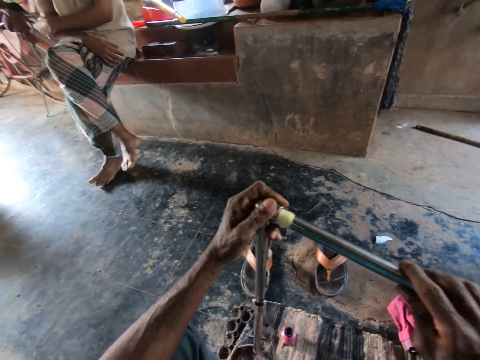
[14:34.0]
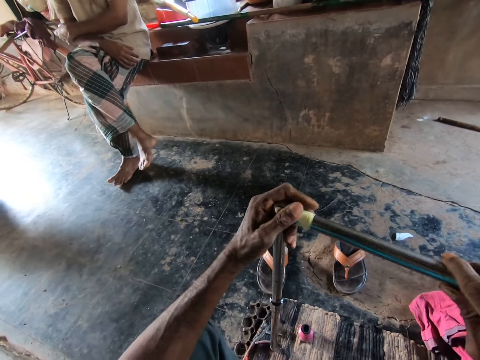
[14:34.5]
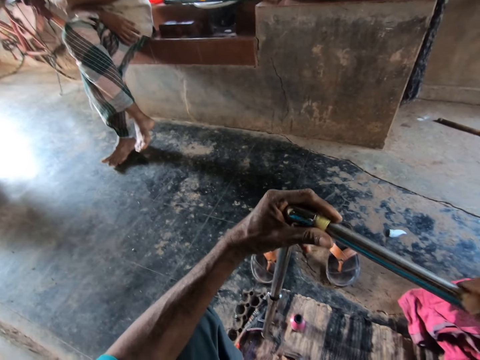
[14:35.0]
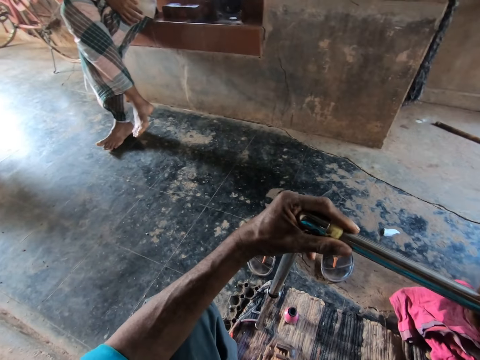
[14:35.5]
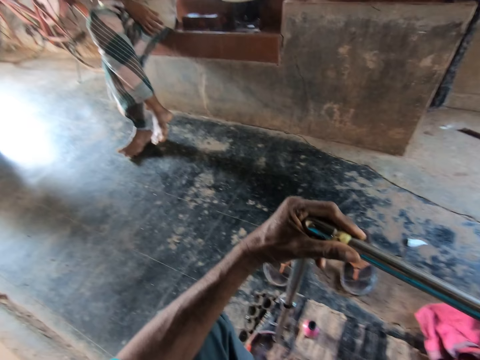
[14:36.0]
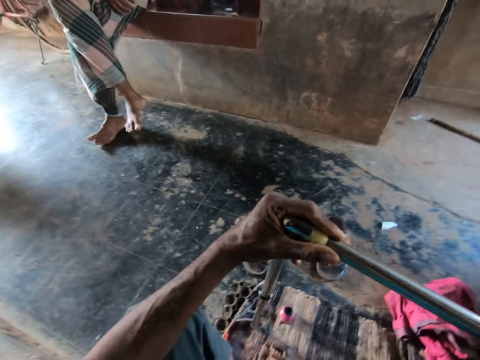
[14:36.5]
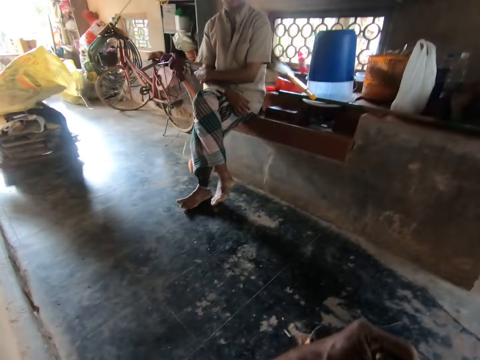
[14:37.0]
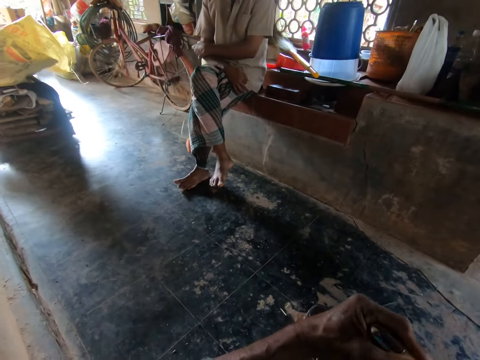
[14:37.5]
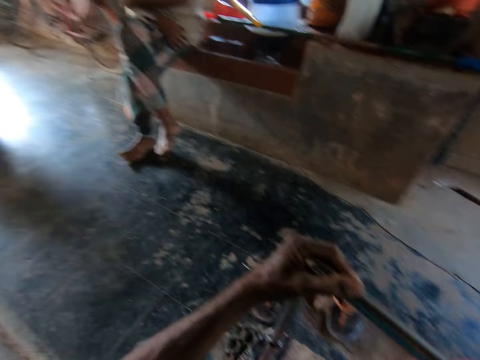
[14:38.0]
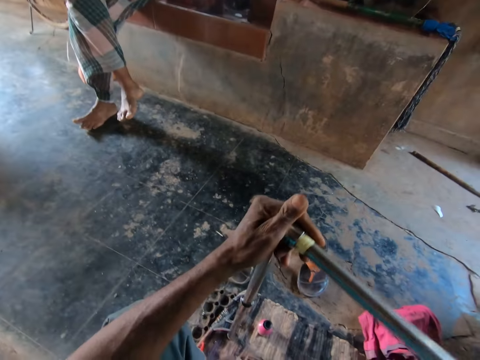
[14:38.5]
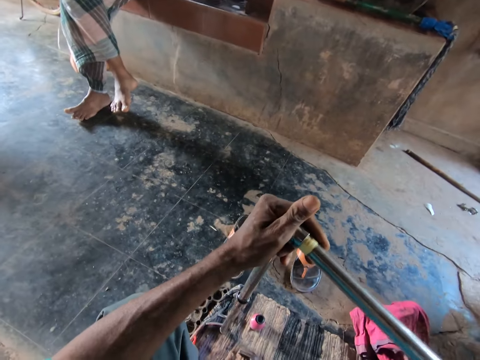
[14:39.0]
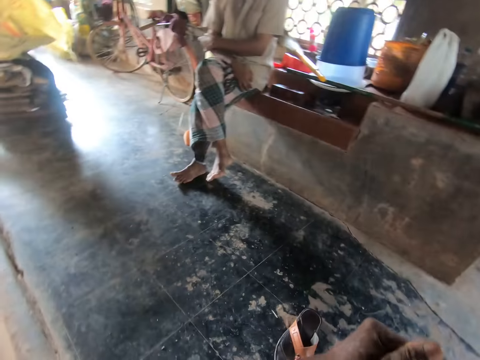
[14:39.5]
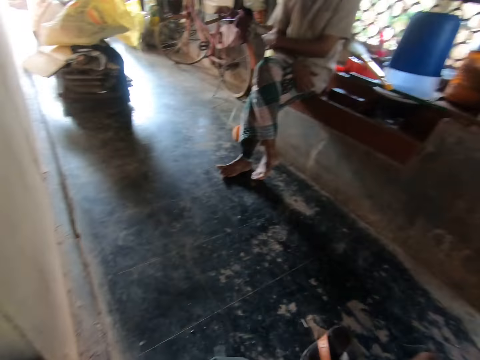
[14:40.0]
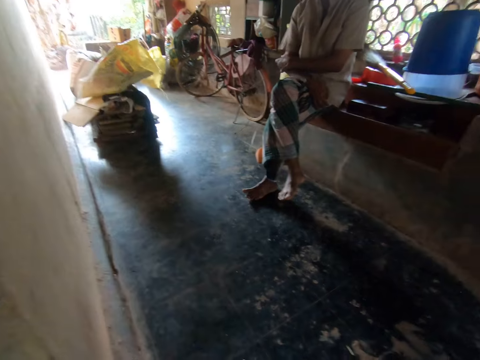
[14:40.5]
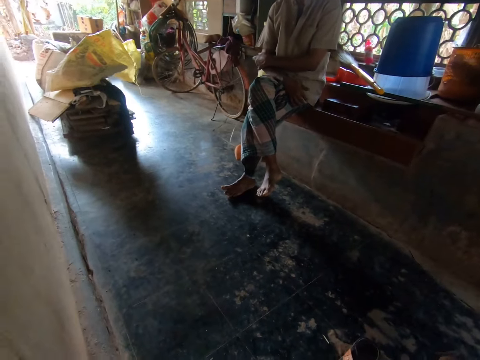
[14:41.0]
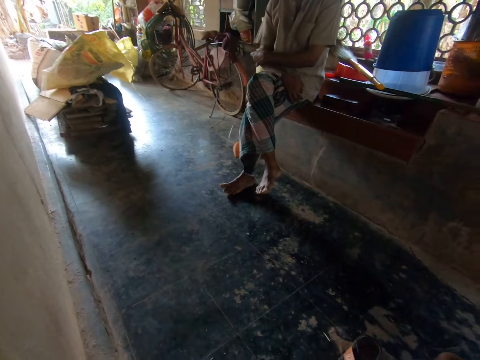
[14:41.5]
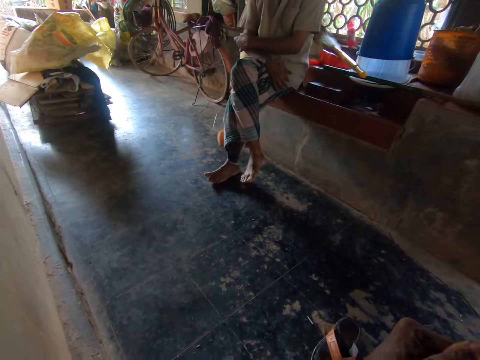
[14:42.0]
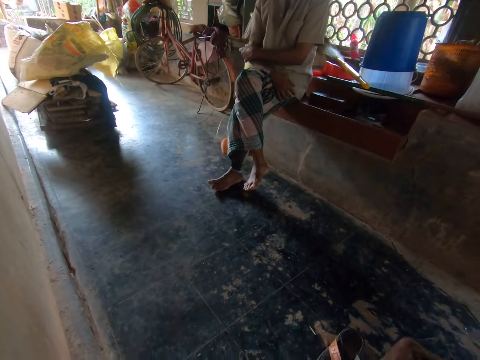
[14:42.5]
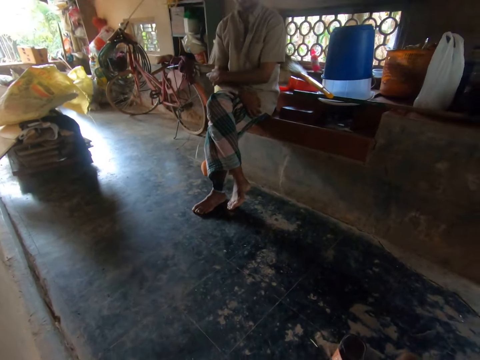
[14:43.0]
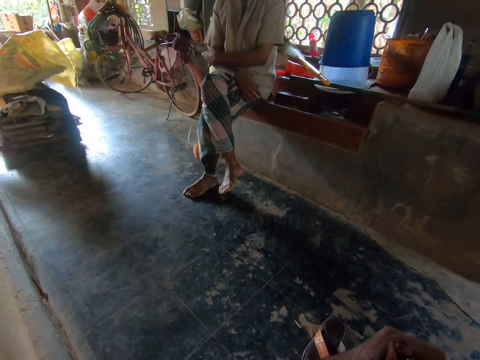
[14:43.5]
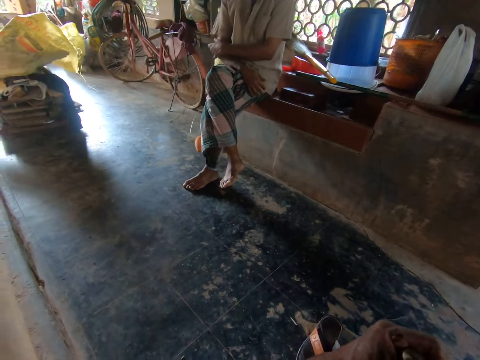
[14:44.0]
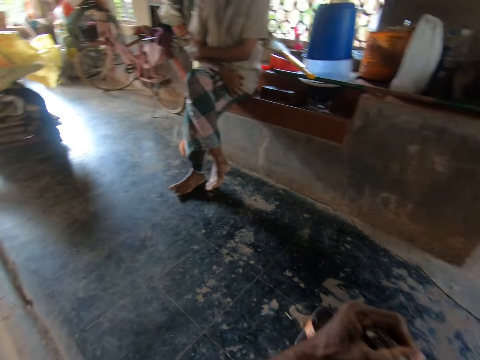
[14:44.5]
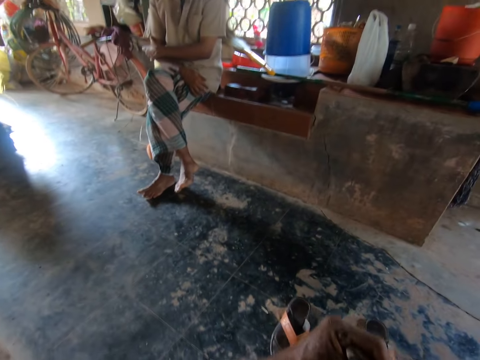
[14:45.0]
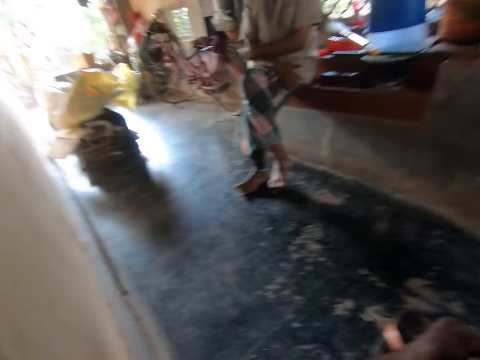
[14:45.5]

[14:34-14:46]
The camera wearer inserts the steel pipe in his right hand into the elbow joint of the steel pipe in his left hand with both hands.

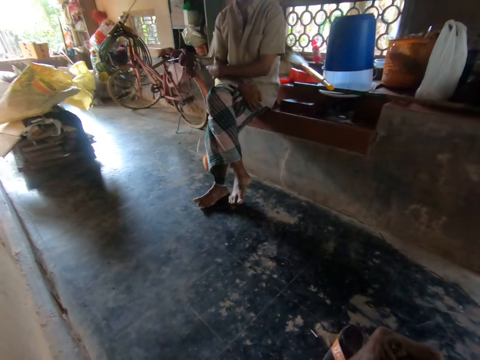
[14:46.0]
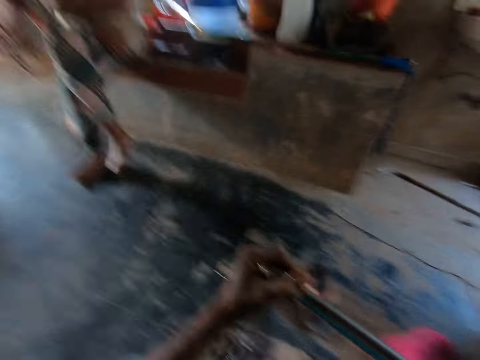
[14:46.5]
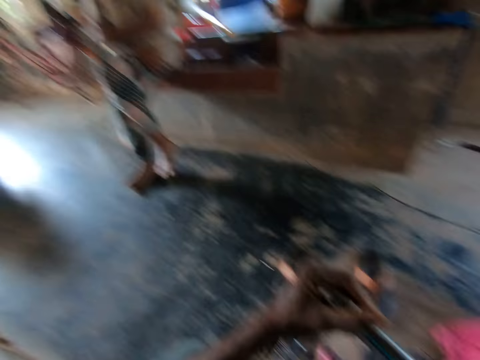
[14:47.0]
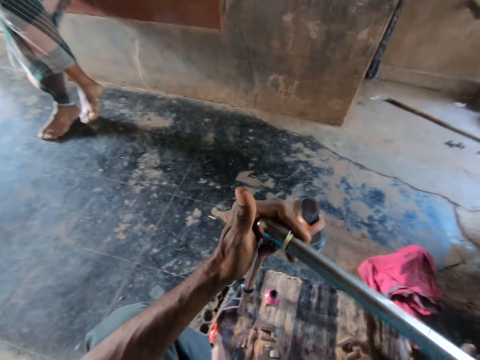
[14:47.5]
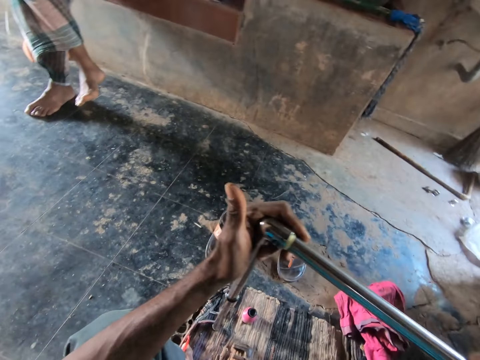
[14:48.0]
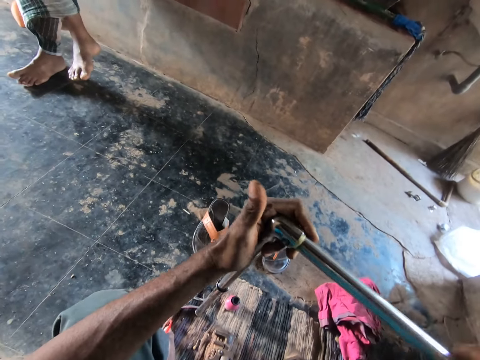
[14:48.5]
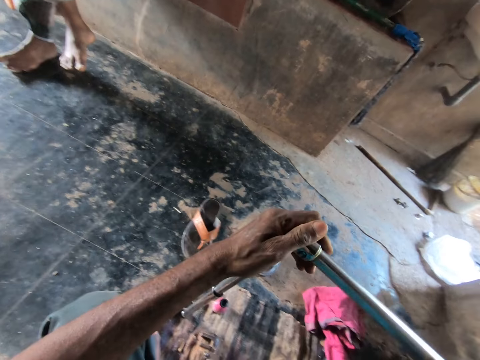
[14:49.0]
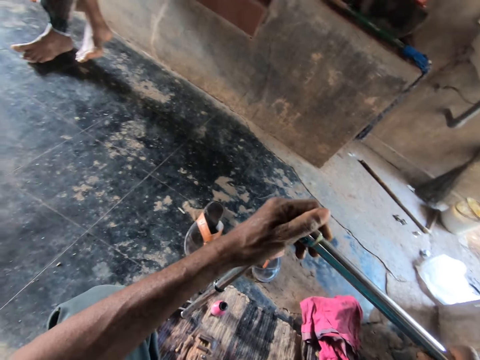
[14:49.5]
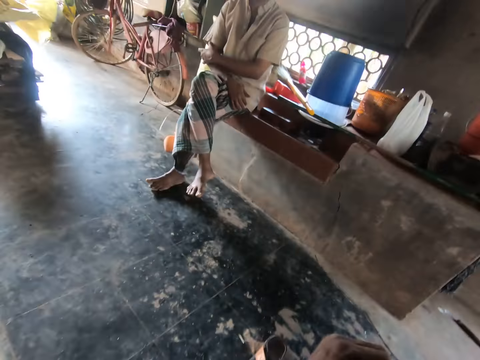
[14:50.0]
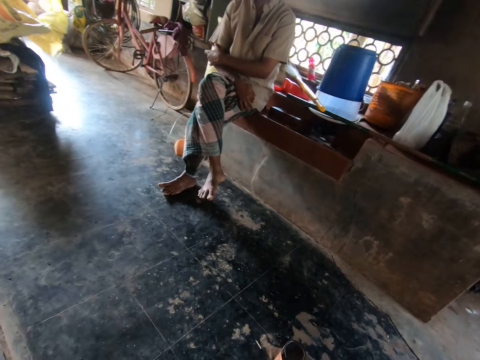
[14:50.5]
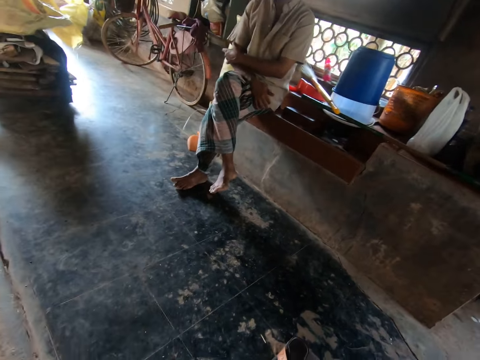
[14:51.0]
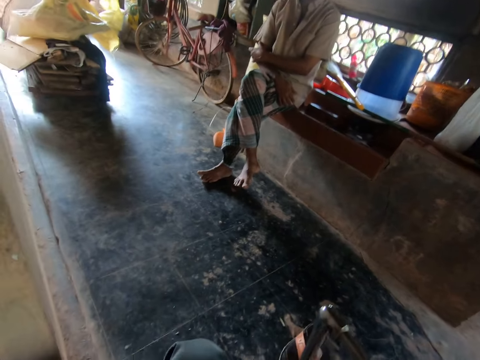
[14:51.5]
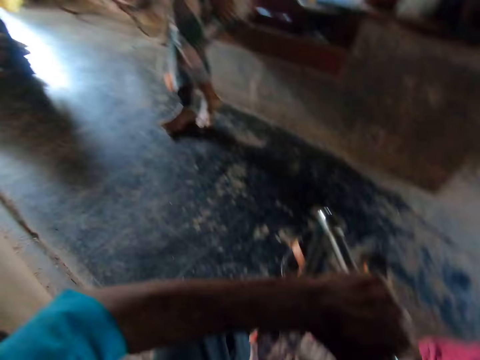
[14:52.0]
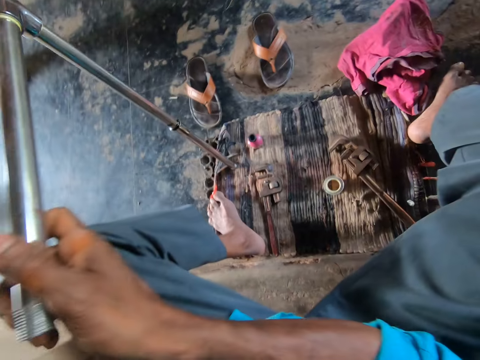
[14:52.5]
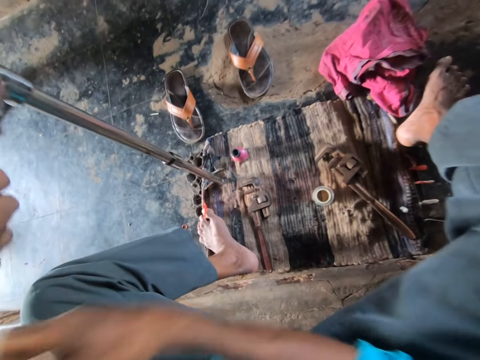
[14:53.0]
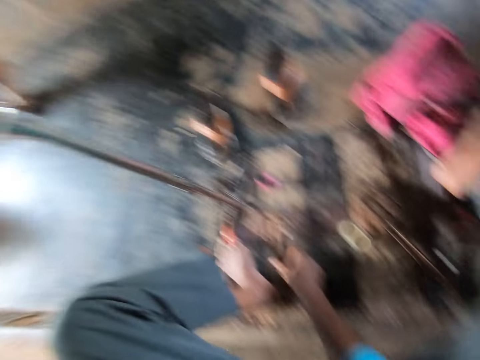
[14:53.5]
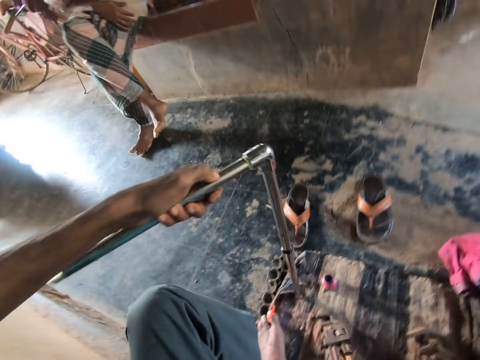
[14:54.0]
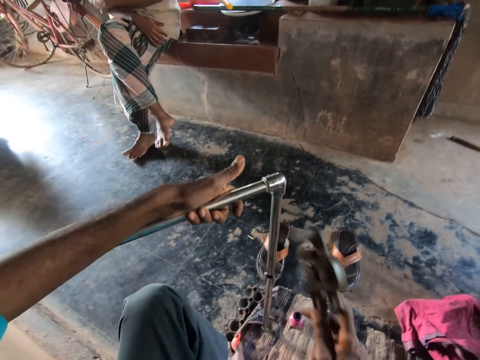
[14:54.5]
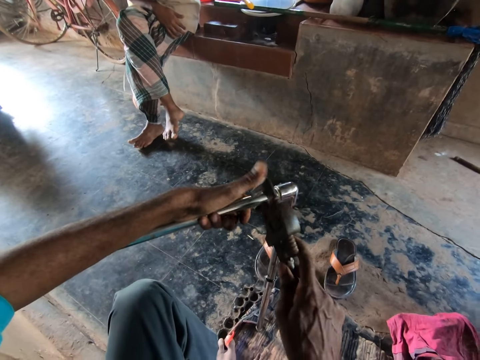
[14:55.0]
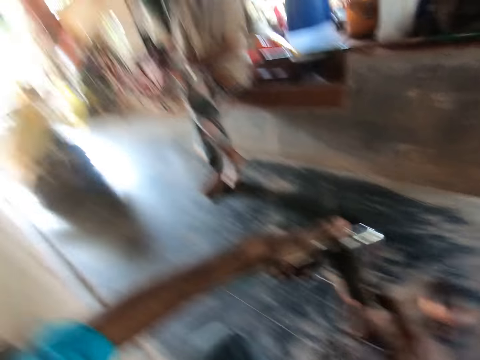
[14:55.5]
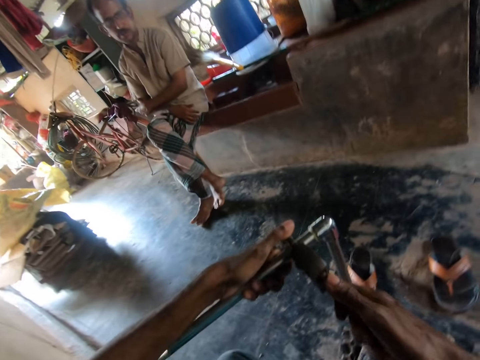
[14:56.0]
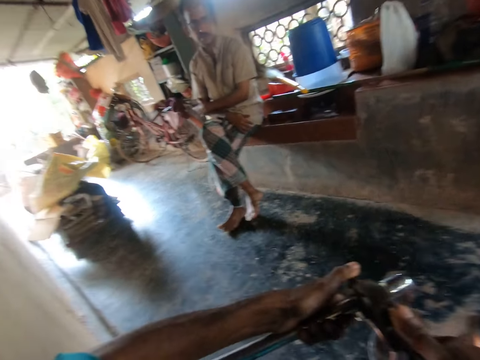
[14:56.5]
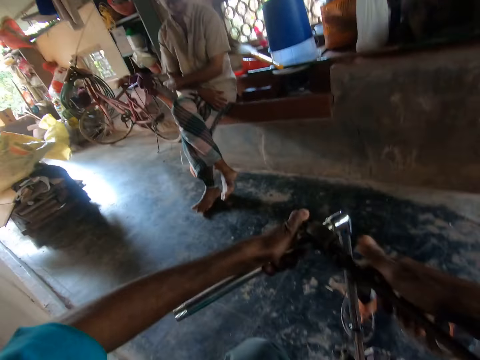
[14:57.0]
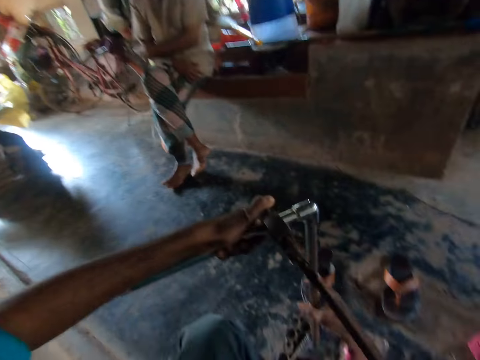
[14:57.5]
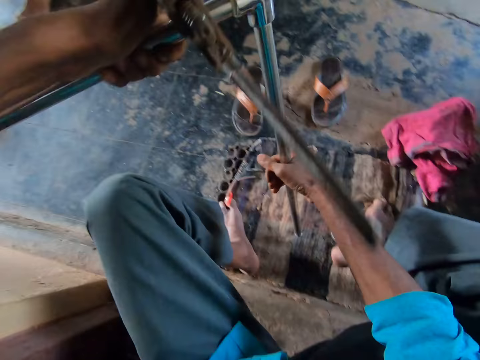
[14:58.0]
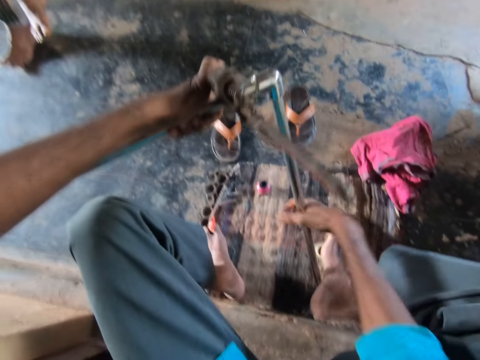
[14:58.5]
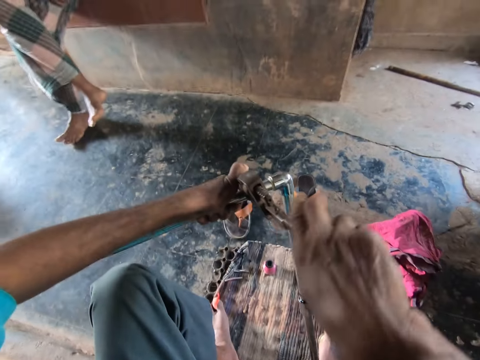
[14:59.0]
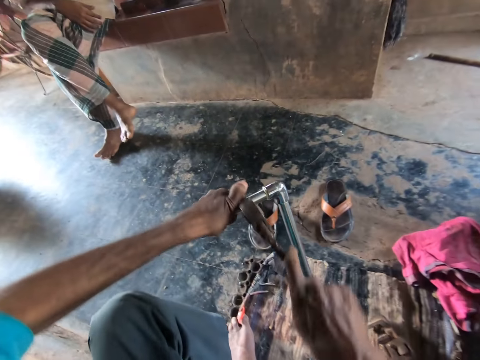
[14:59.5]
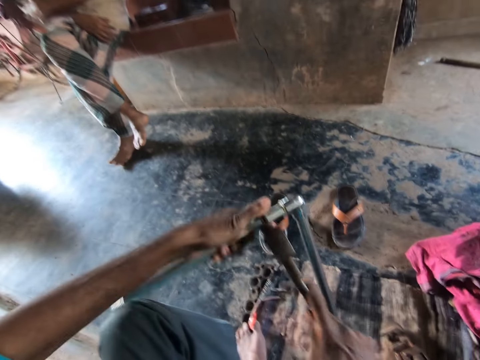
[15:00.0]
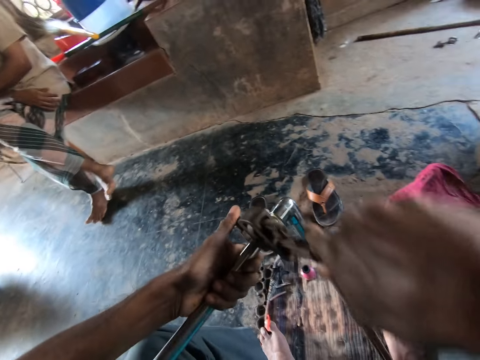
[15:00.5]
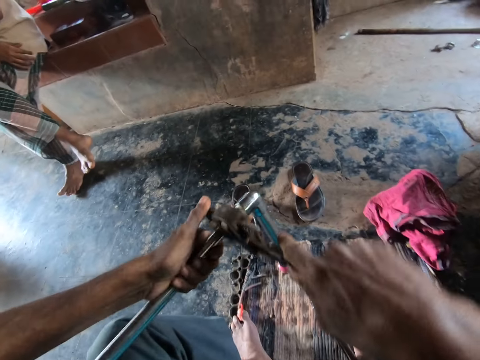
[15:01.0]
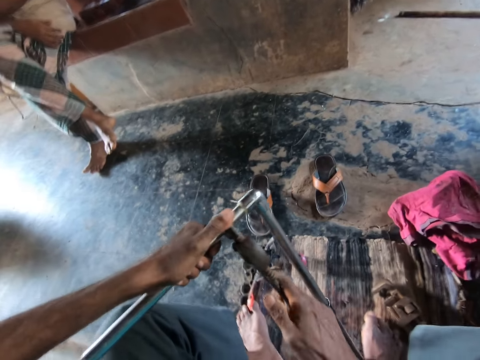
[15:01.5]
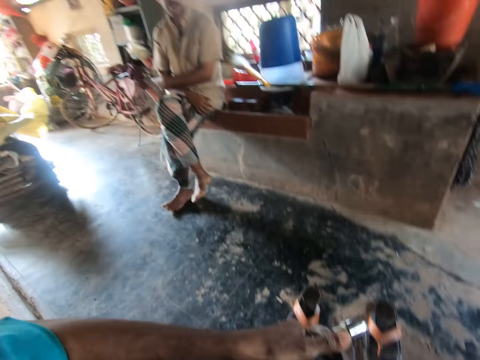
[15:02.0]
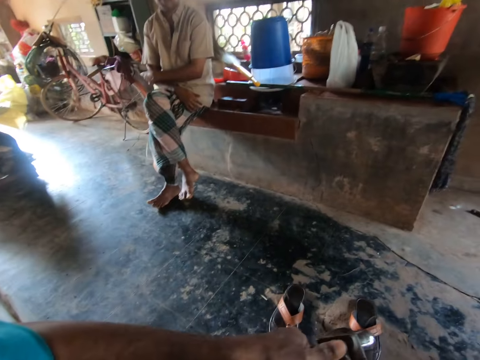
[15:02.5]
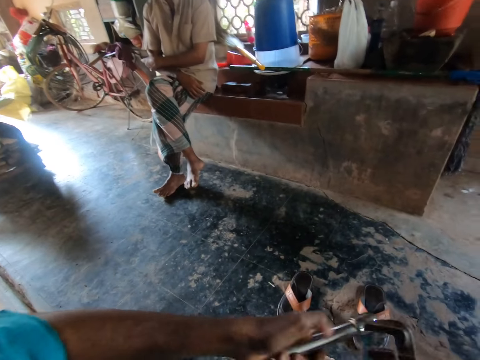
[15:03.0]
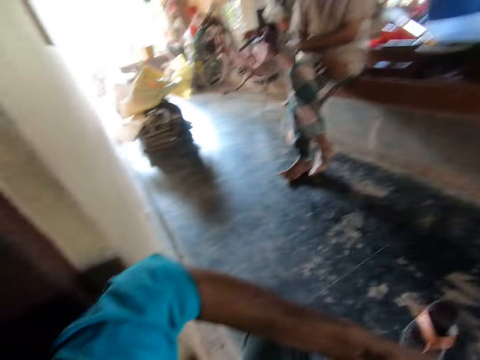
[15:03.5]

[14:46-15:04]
The camera wearer fits a rod on a rod. He picks a pipe wrench from the mat with his right hand. He places the pipe wrench on the steel pipe in his left hand. He holds down the pipe wrench on the steel pipe in his left hand with his left hand. He repositions the steel pipe in his left hand with his right hand. He holds down the steel pipe with his right leg. He tightens the steel pipes with the pipe wrench in his right hand. He tightens the steel pipes with the pipe wrench again.
